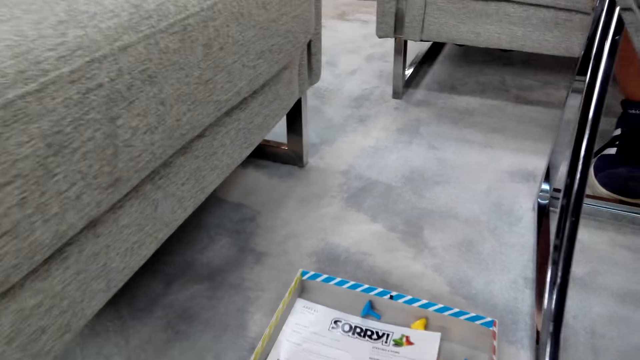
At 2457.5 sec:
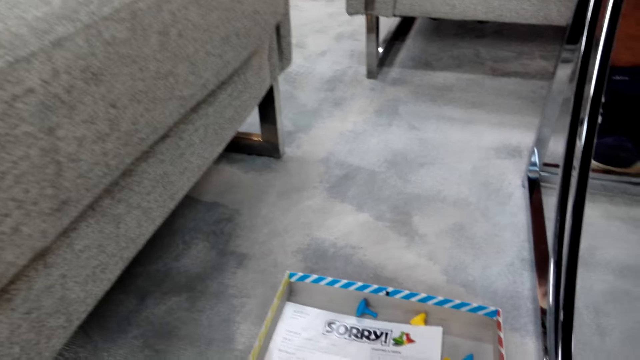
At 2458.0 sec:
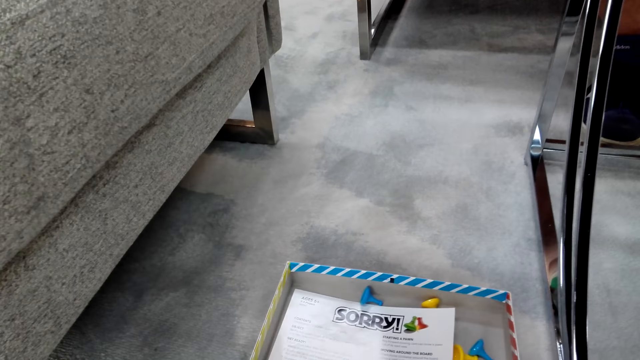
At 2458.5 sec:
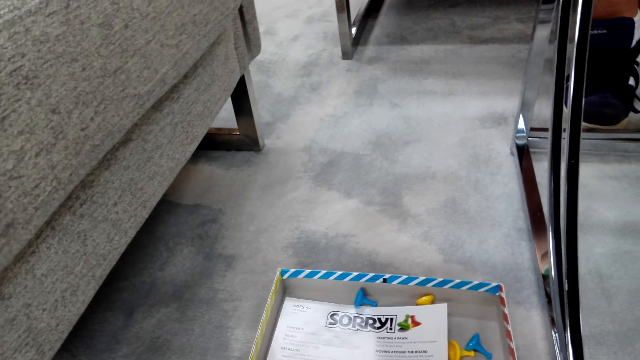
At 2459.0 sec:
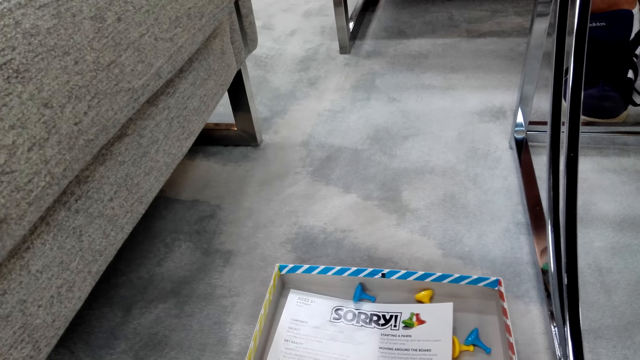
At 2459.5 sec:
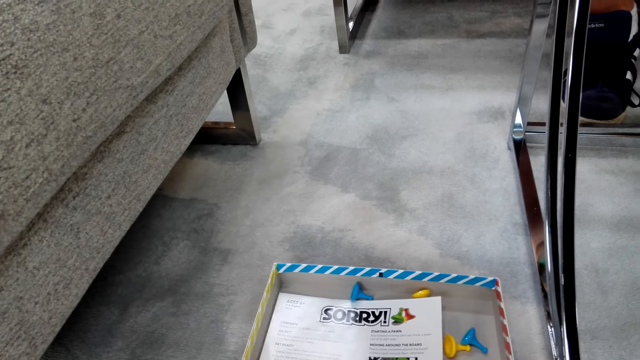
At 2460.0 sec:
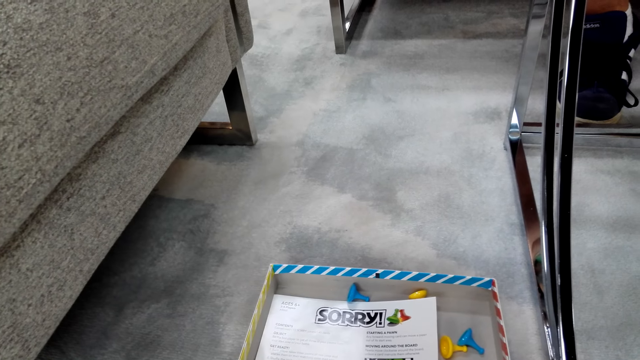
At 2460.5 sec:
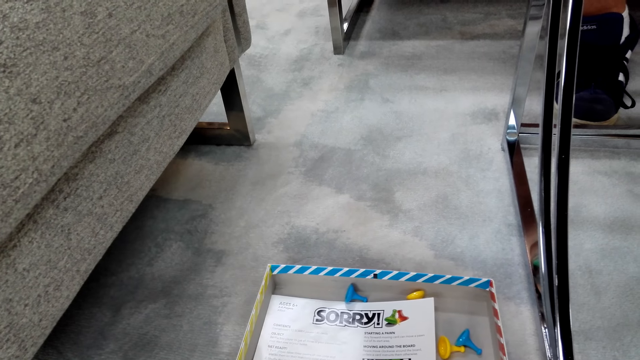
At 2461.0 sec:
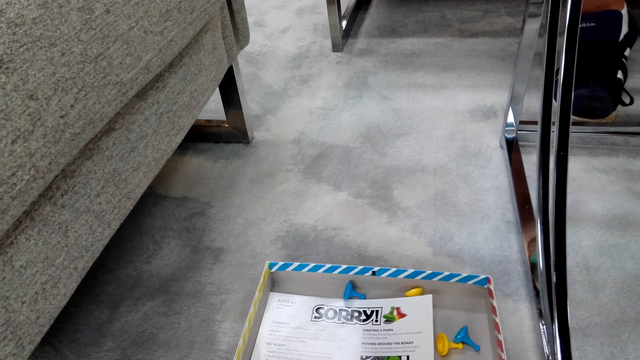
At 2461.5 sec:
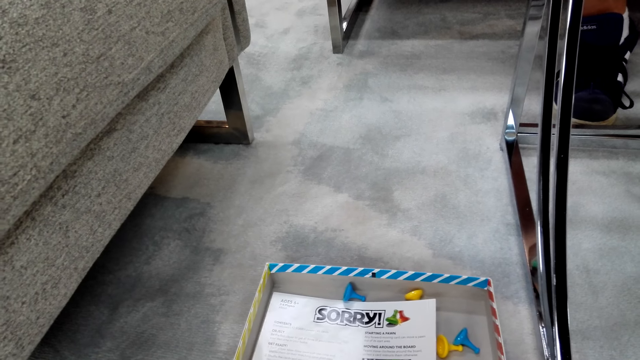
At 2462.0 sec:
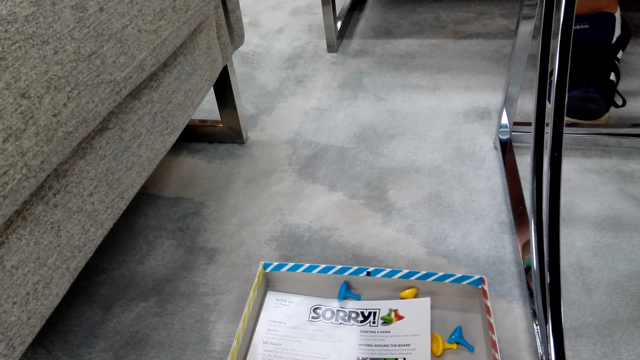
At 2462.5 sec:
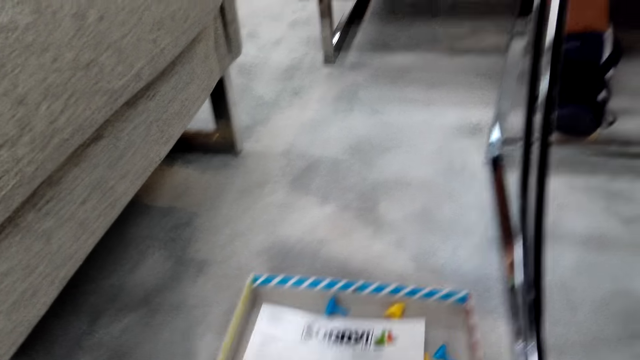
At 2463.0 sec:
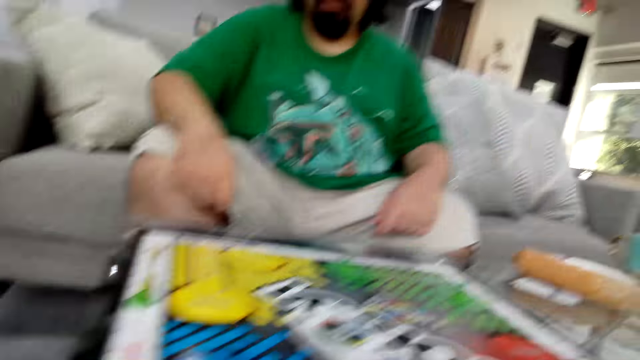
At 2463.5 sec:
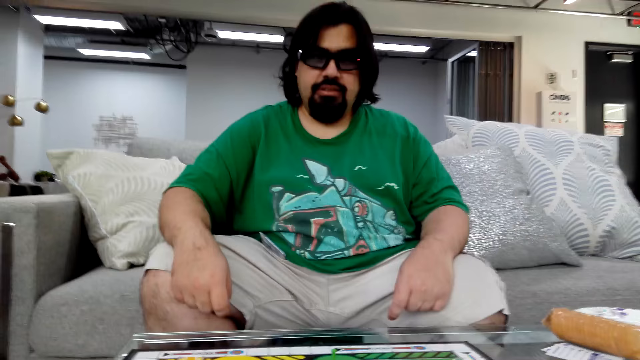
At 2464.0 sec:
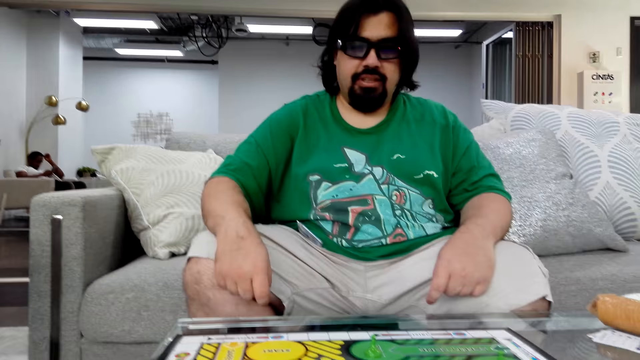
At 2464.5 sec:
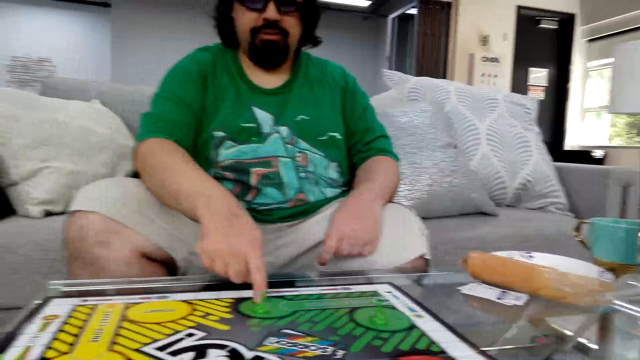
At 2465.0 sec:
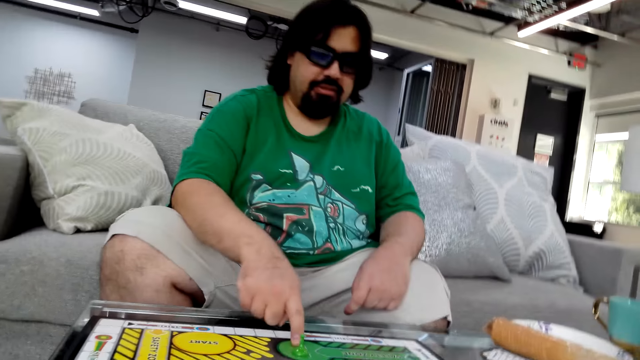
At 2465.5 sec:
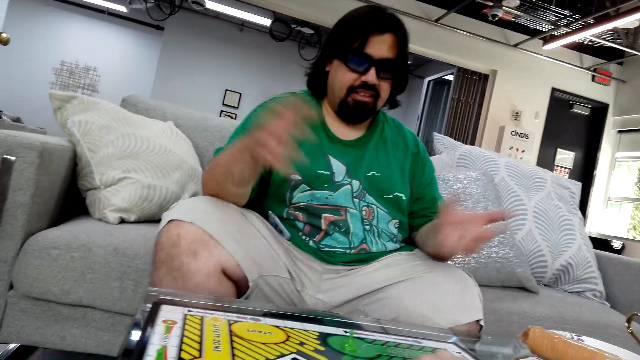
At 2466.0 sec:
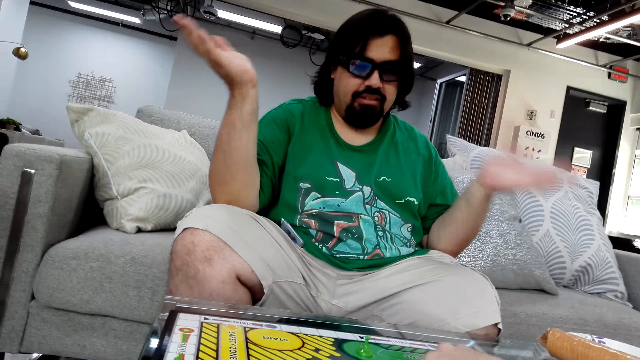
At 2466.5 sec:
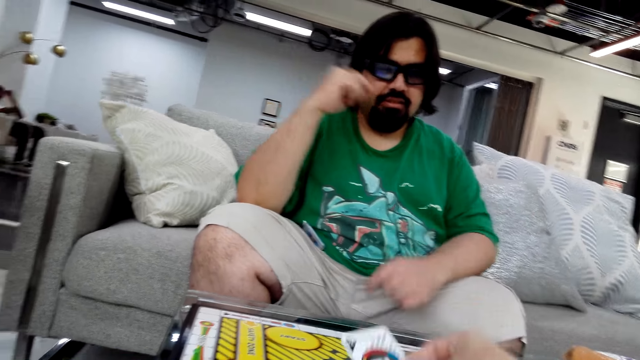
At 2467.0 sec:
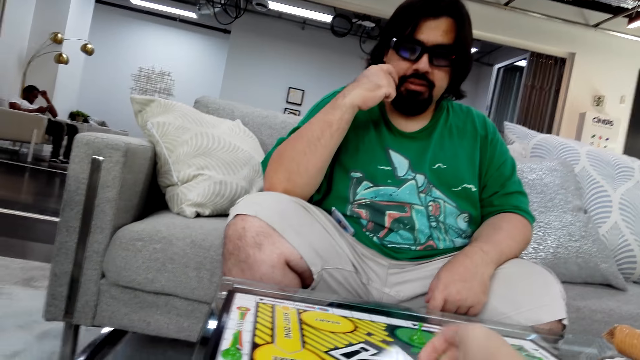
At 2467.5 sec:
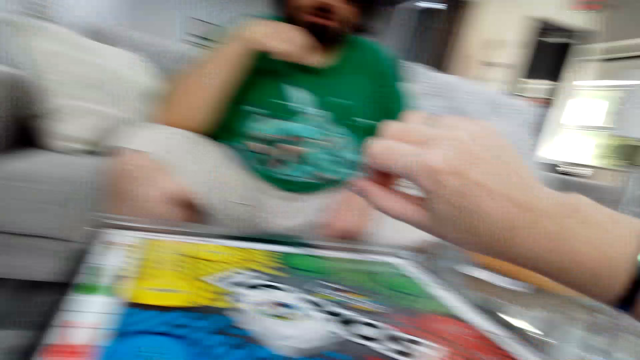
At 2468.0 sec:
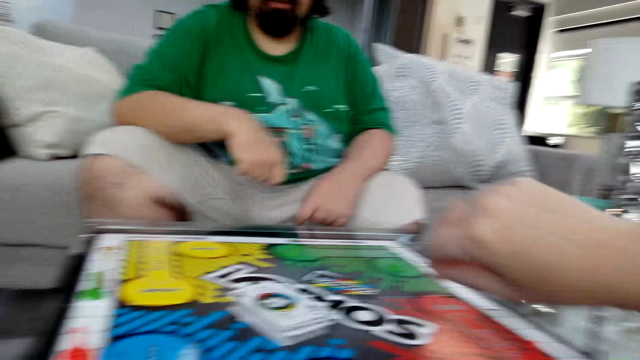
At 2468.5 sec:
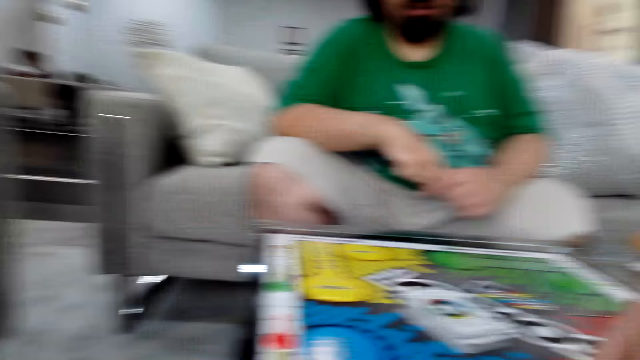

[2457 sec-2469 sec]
The camera wearer picks something from the box. She plays the Sorry game. She holds a poker card on her right hand.

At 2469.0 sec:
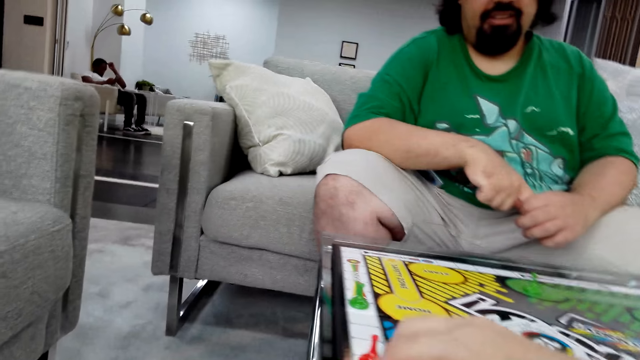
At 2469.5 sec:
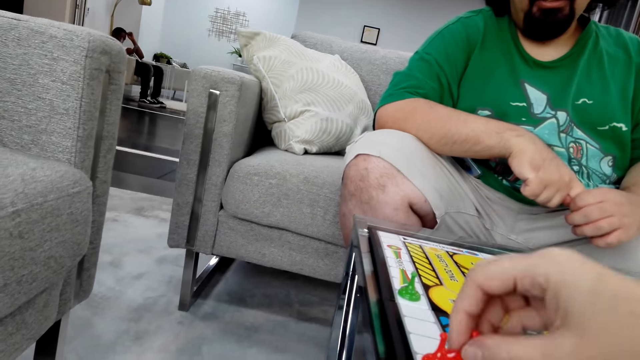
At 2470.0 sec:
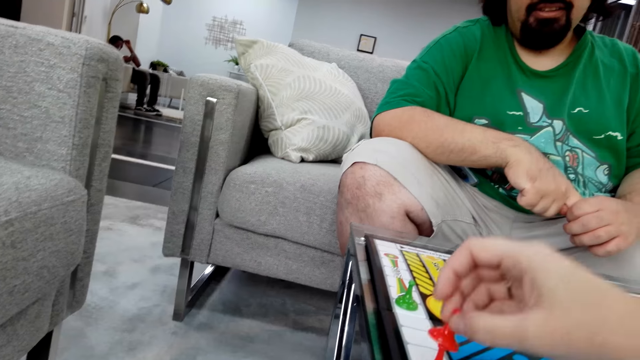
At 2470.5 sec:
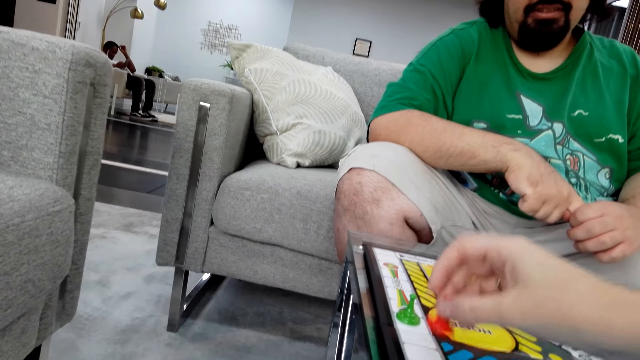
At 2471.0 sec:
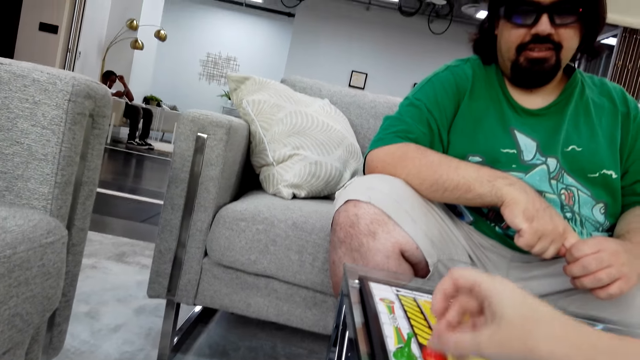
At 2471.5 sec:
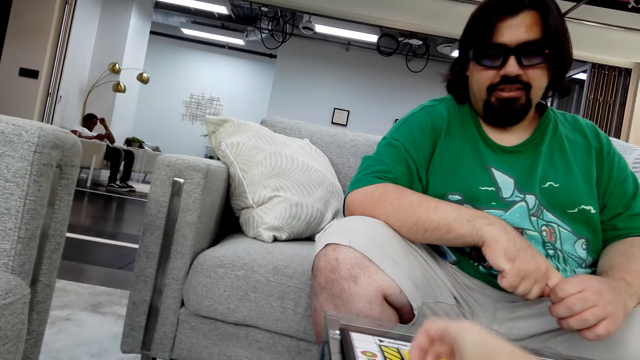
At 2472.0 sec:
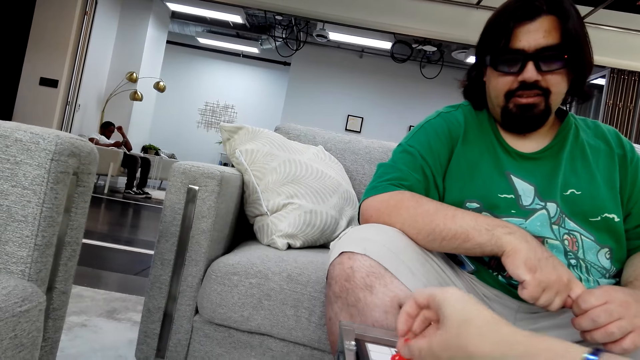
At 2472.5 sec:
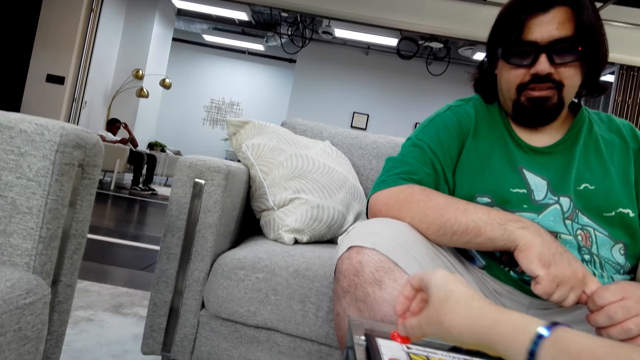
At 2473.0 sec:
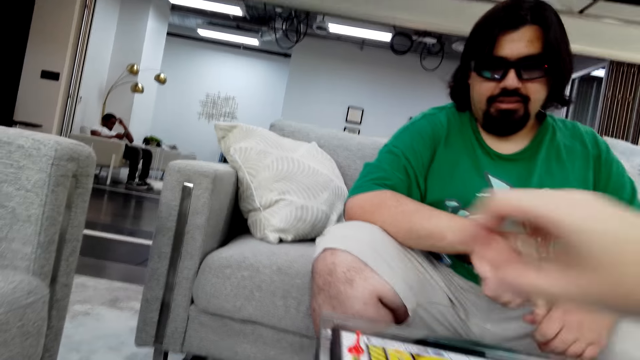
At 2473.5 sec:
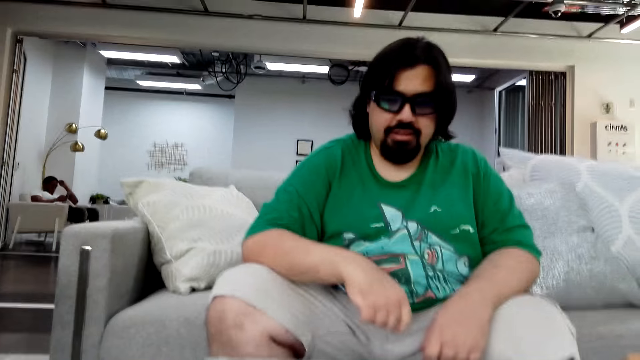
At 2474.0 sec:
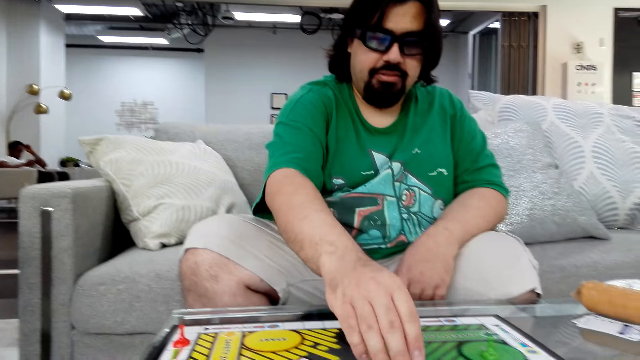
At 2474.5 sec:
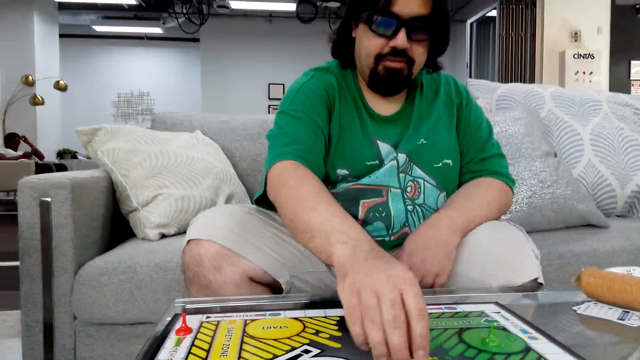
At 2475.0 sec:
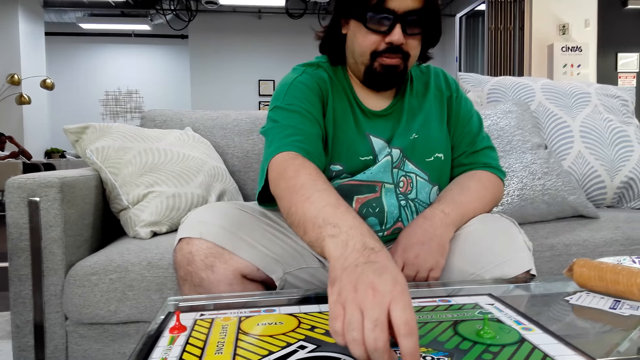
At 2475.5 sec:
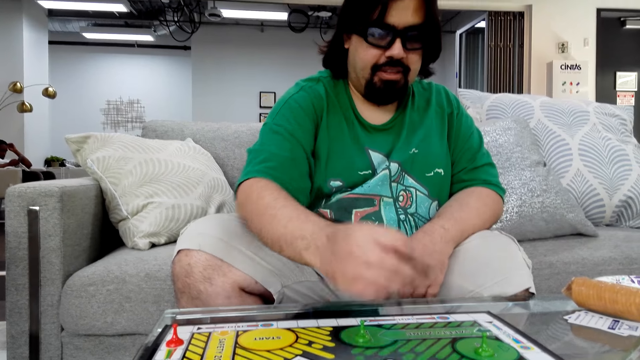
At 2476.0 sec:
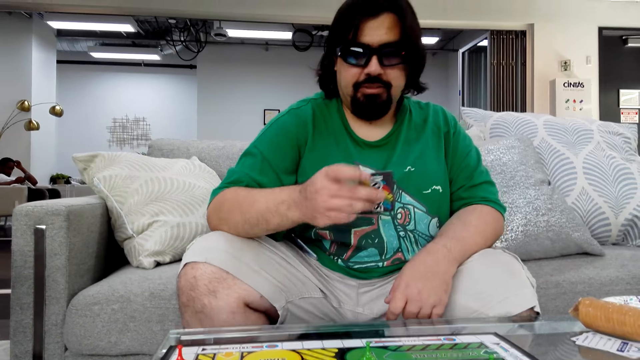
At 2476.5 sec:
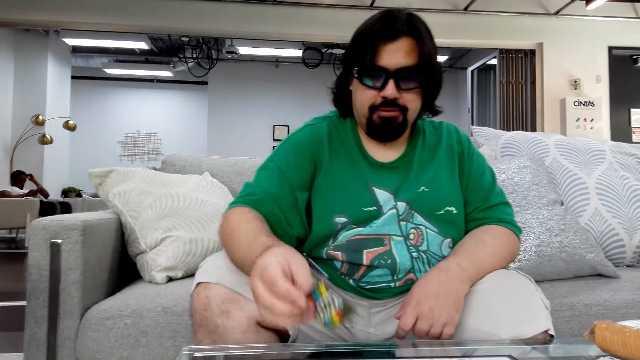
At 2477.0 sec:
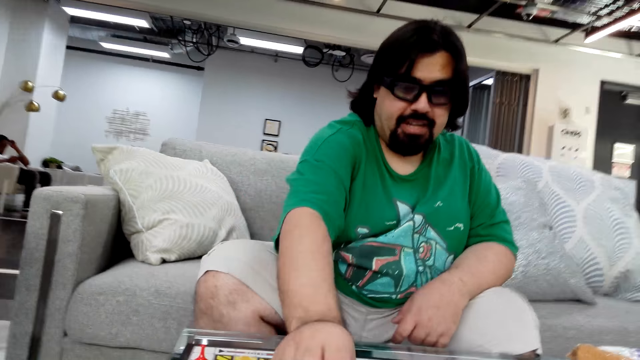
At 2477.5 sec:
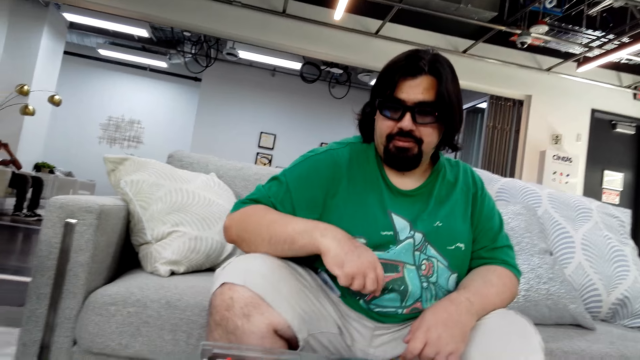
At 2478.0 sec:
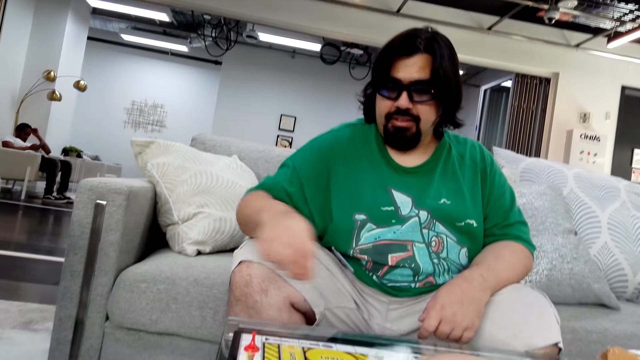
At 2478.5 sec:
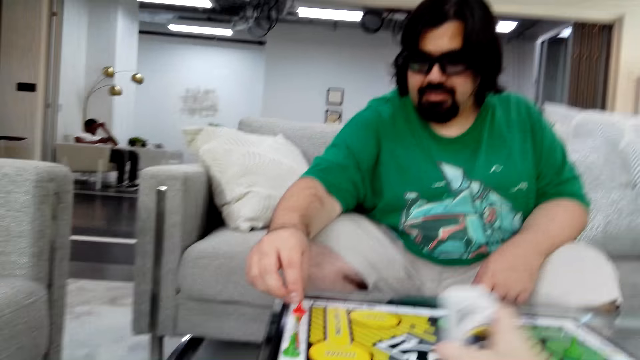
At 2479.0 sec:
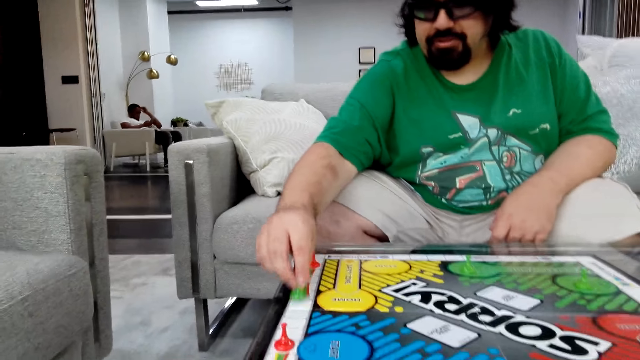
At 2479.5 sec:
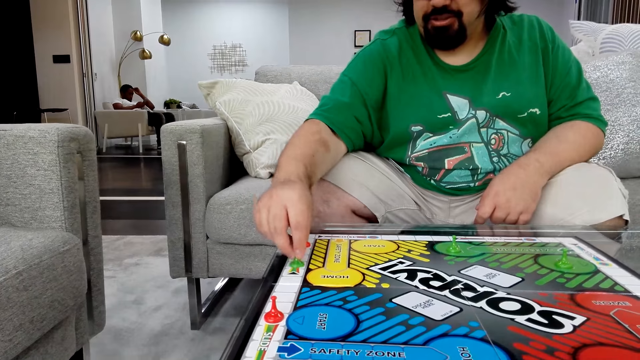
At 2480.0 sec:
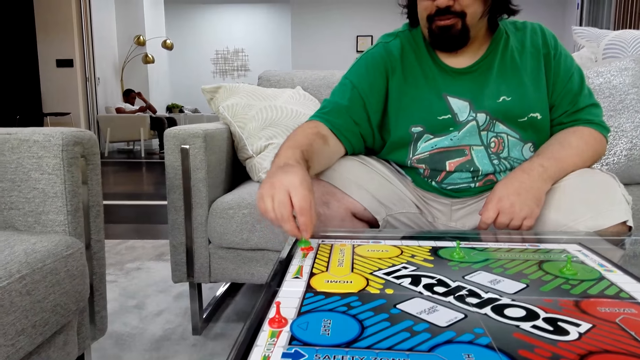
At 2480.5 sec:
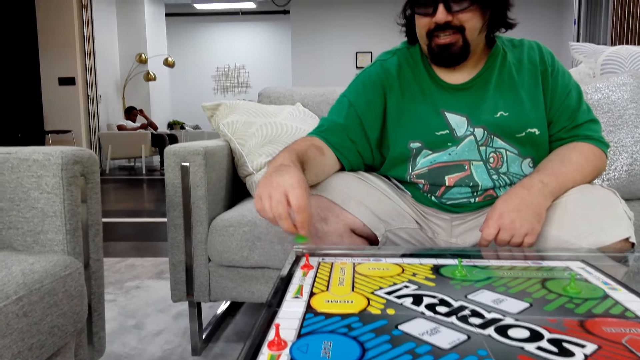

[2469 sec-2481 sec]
The camera wearer moves the board game piece on the table. A man plays the Sorry game. The man holds a poker card on his right hand. The man moves the board game piece on the table.
